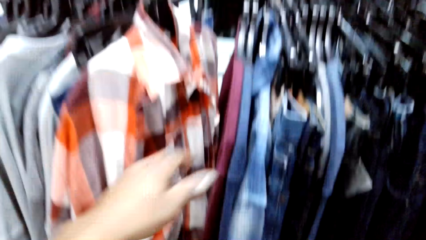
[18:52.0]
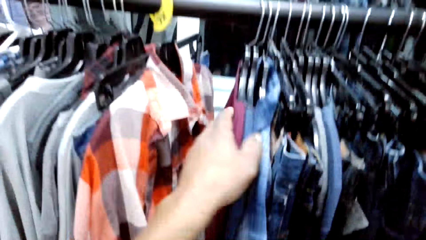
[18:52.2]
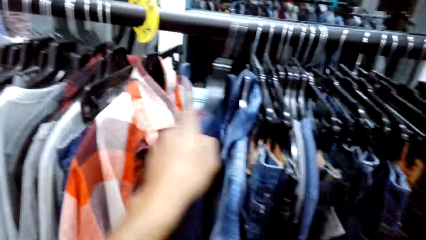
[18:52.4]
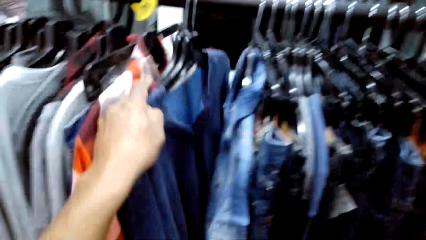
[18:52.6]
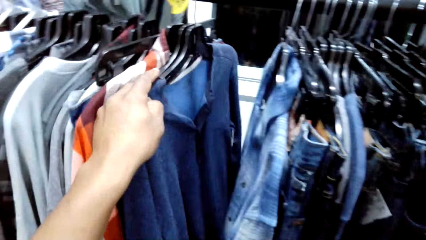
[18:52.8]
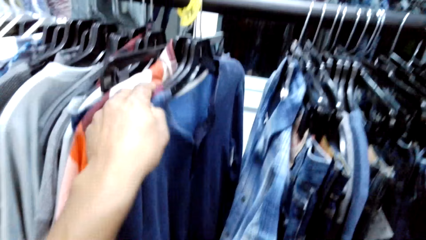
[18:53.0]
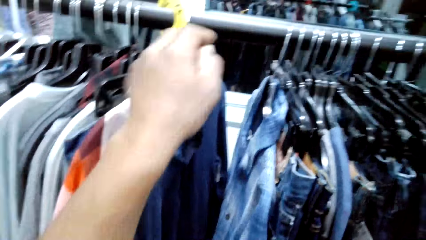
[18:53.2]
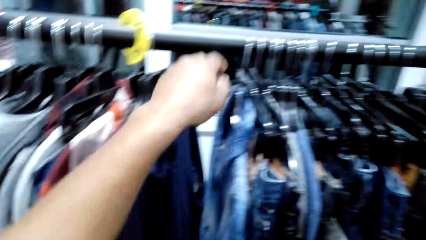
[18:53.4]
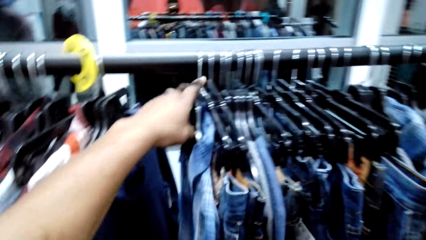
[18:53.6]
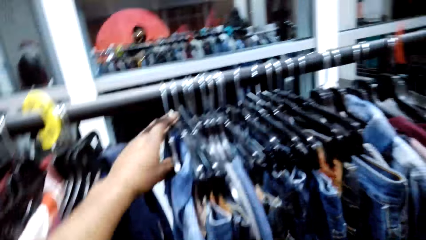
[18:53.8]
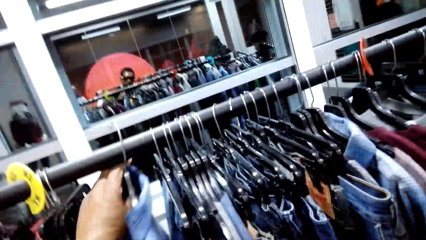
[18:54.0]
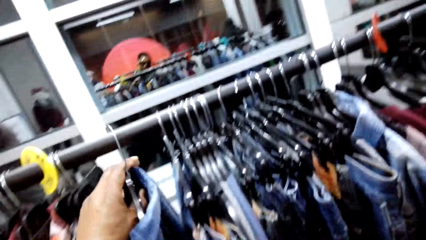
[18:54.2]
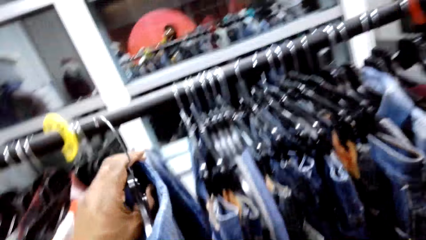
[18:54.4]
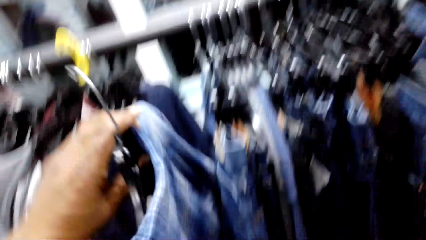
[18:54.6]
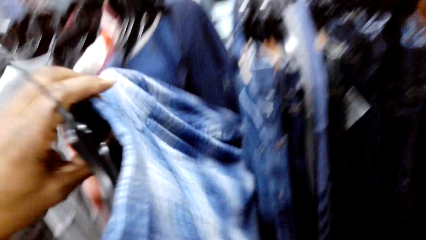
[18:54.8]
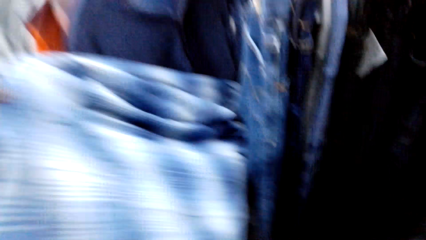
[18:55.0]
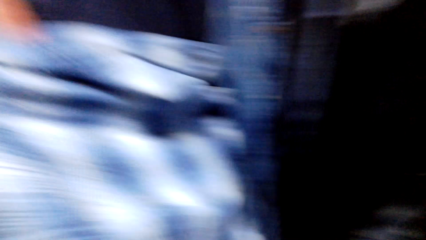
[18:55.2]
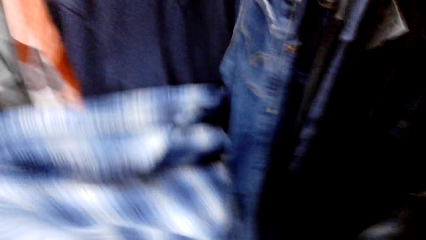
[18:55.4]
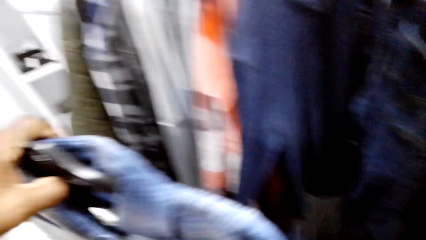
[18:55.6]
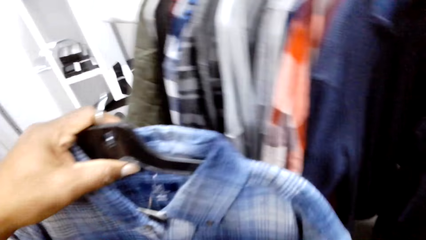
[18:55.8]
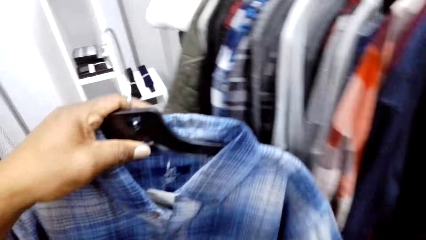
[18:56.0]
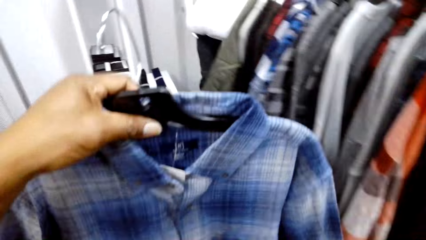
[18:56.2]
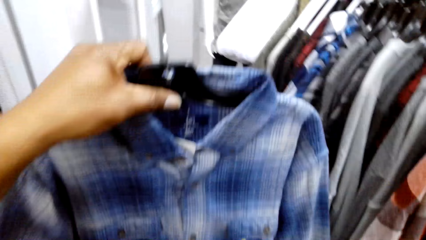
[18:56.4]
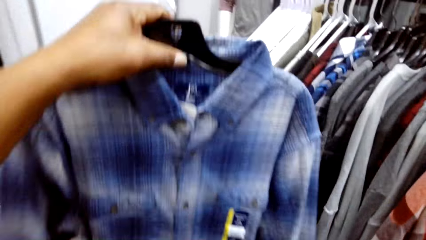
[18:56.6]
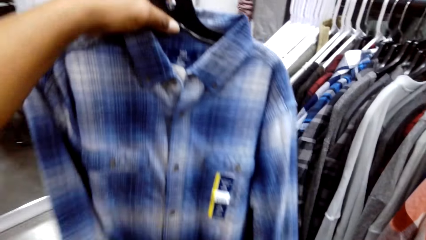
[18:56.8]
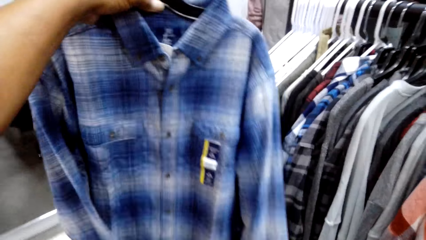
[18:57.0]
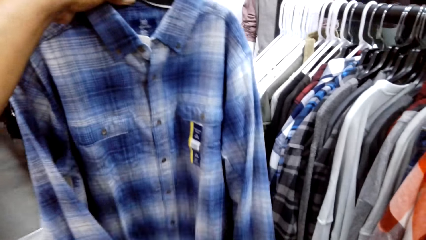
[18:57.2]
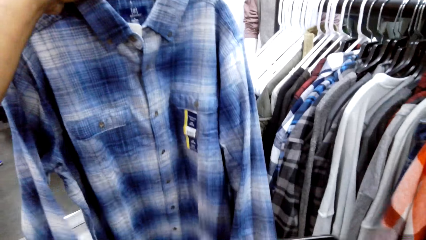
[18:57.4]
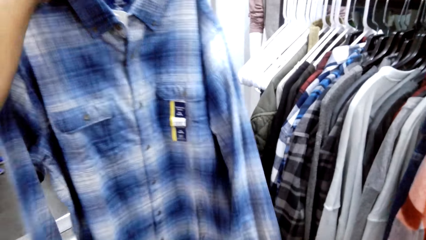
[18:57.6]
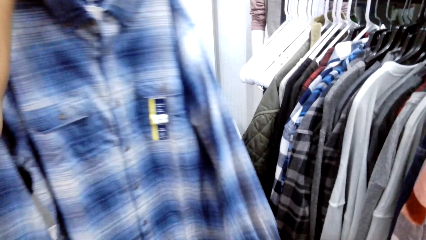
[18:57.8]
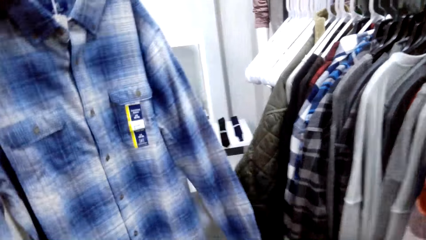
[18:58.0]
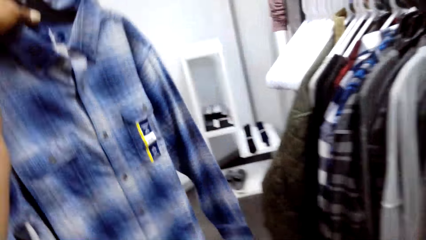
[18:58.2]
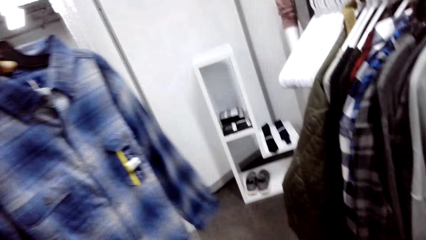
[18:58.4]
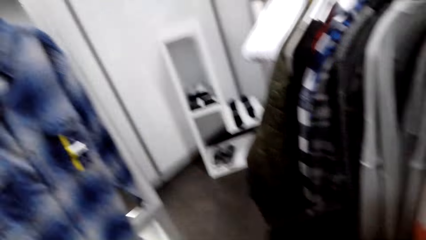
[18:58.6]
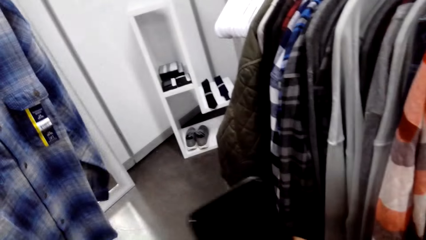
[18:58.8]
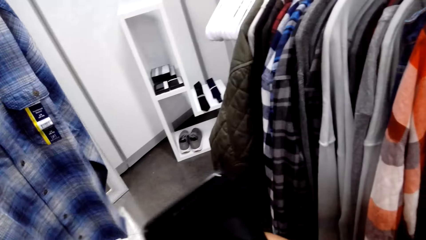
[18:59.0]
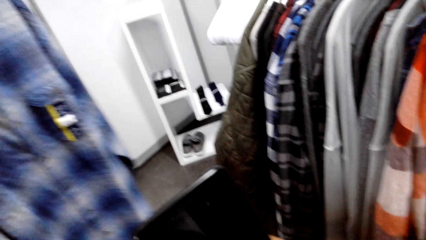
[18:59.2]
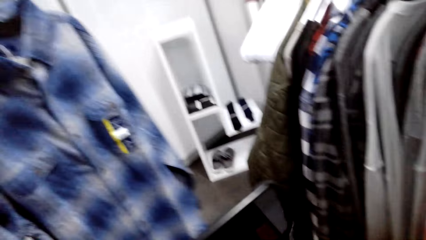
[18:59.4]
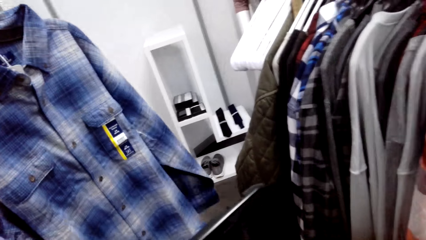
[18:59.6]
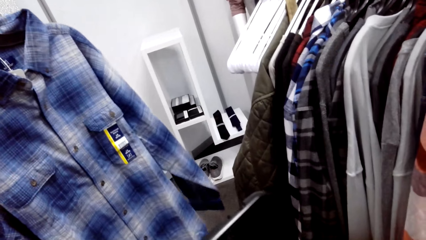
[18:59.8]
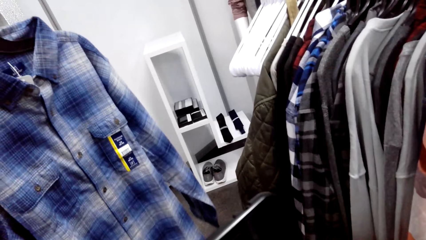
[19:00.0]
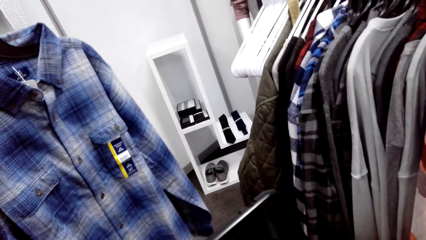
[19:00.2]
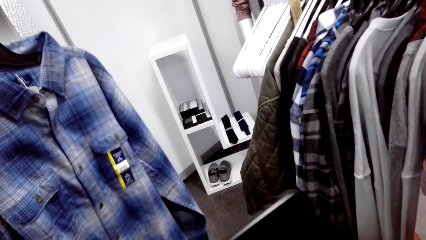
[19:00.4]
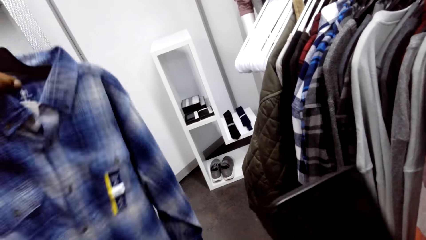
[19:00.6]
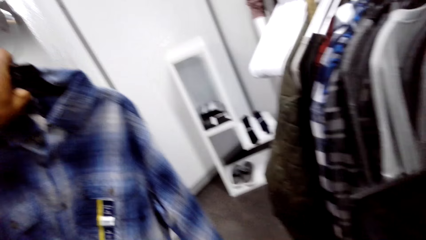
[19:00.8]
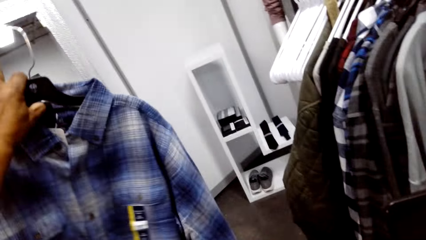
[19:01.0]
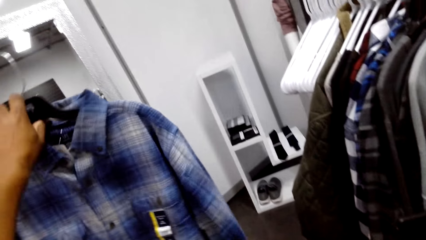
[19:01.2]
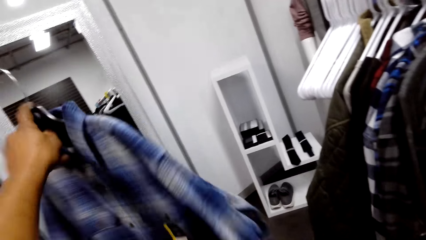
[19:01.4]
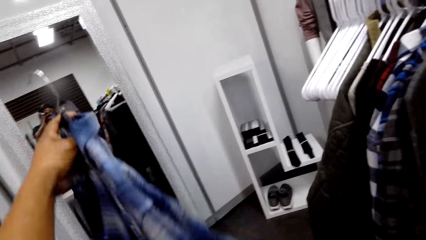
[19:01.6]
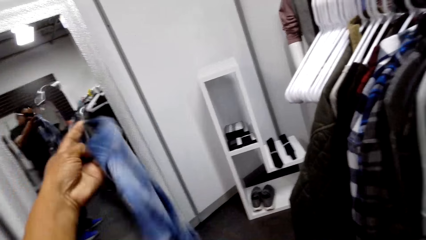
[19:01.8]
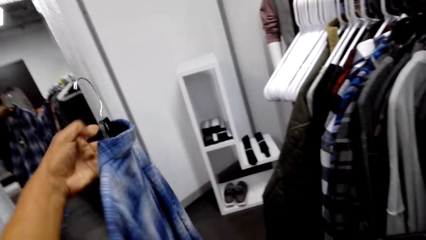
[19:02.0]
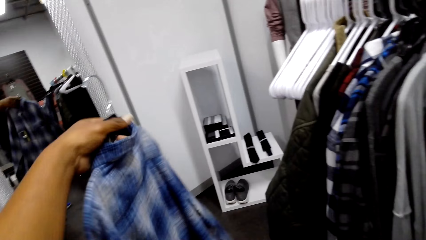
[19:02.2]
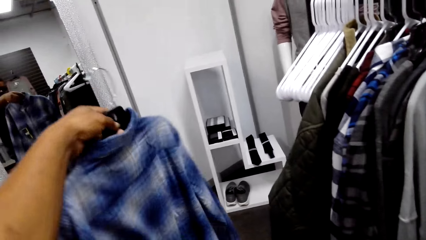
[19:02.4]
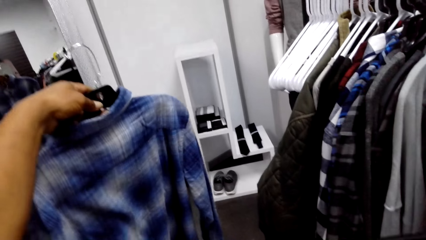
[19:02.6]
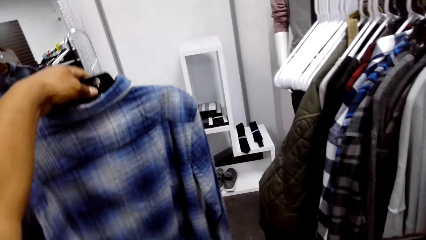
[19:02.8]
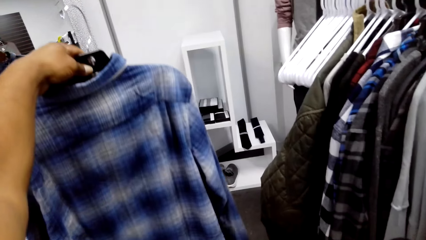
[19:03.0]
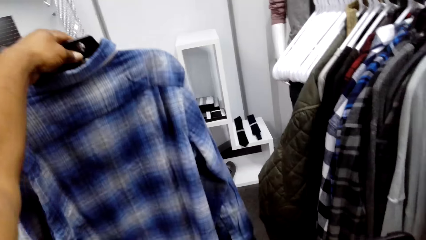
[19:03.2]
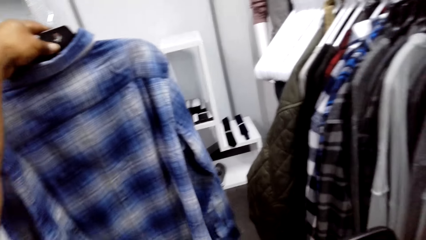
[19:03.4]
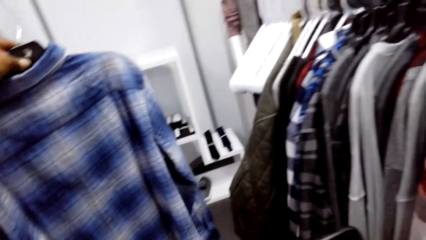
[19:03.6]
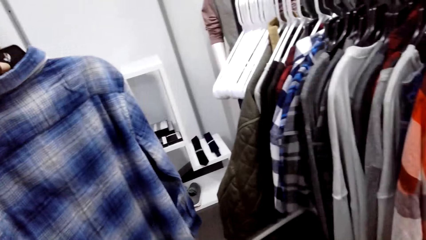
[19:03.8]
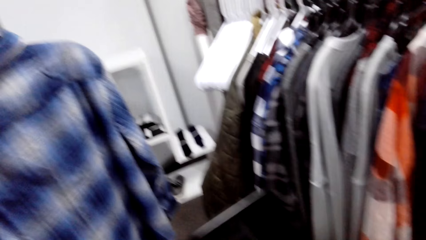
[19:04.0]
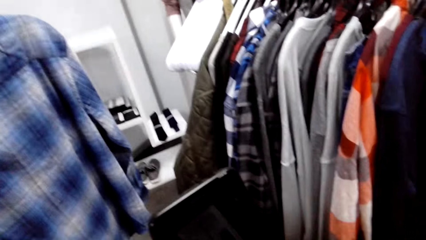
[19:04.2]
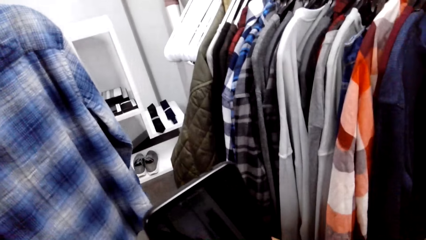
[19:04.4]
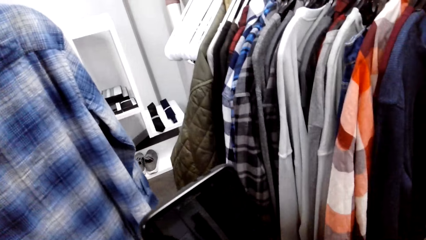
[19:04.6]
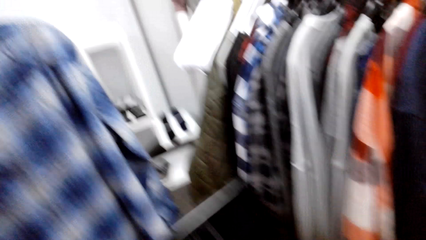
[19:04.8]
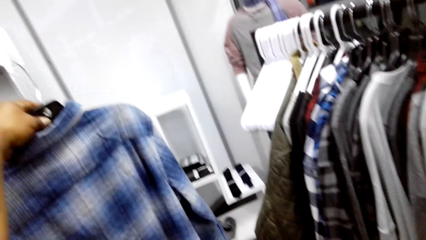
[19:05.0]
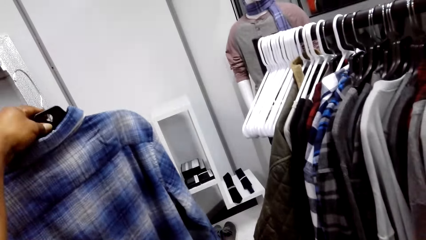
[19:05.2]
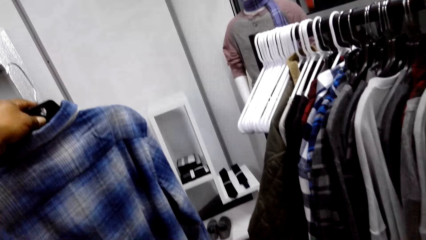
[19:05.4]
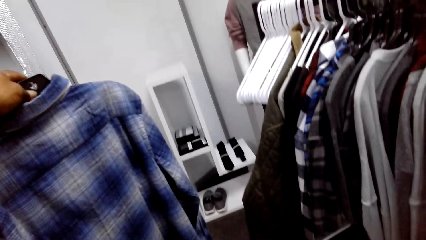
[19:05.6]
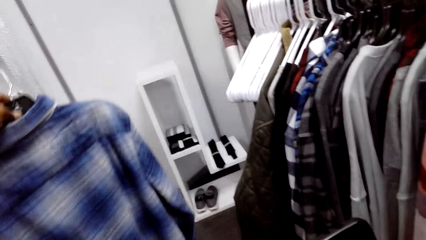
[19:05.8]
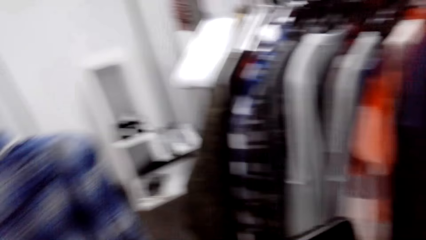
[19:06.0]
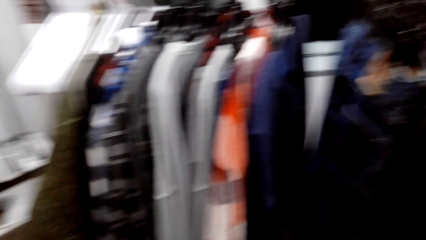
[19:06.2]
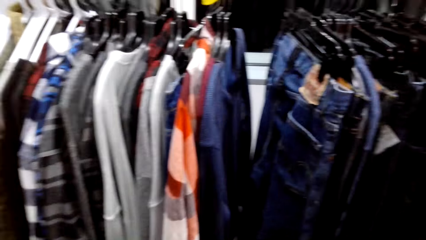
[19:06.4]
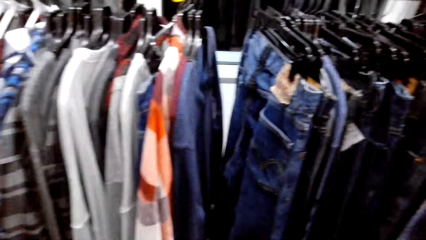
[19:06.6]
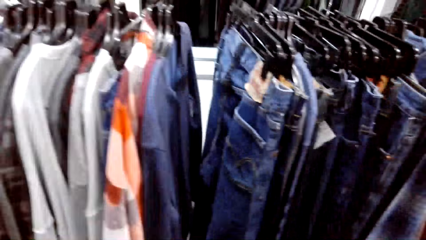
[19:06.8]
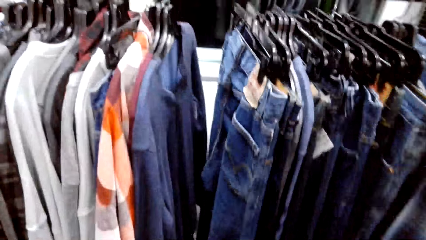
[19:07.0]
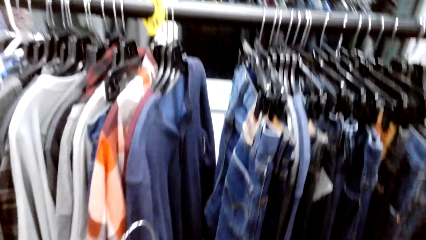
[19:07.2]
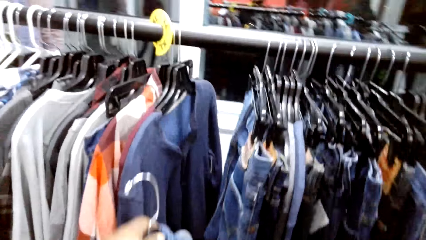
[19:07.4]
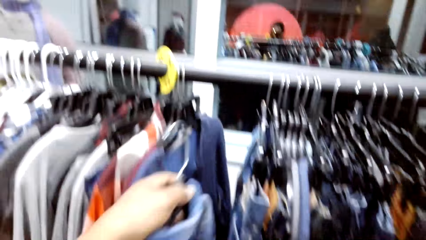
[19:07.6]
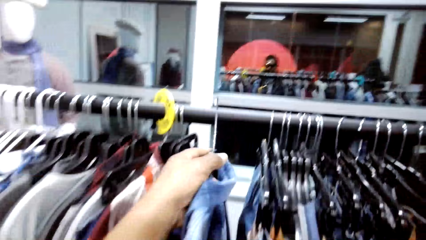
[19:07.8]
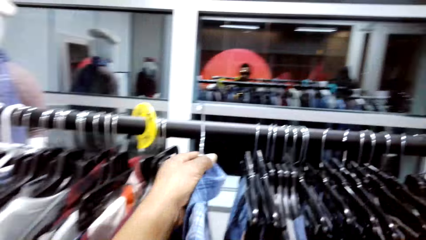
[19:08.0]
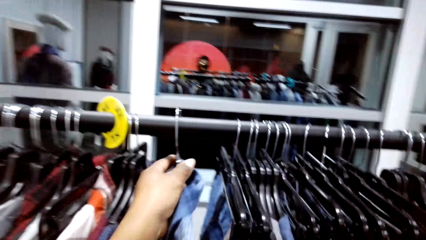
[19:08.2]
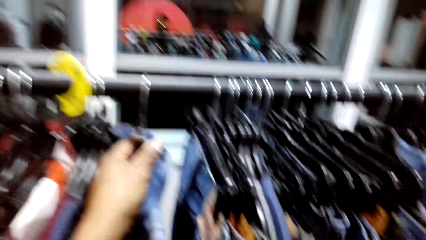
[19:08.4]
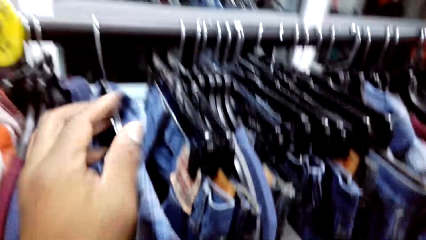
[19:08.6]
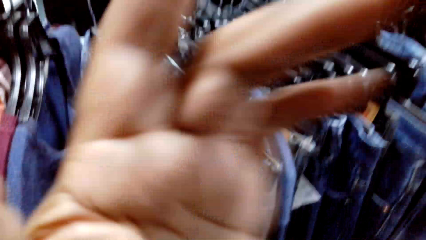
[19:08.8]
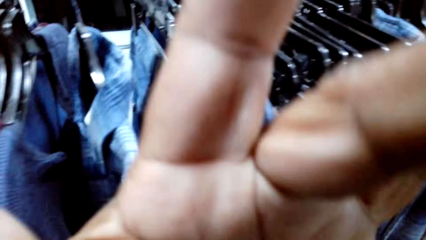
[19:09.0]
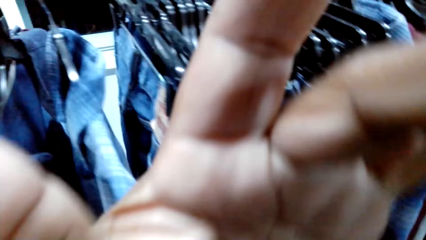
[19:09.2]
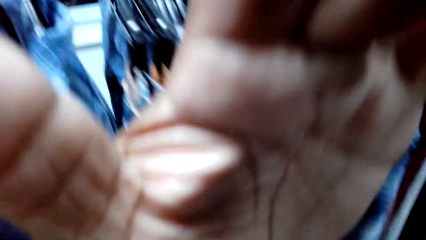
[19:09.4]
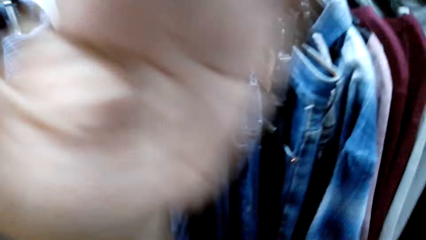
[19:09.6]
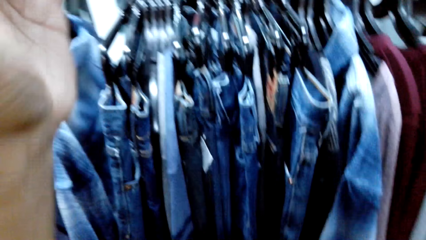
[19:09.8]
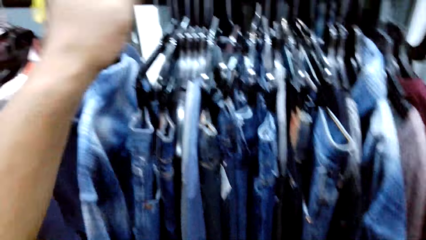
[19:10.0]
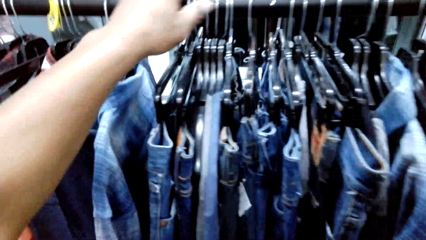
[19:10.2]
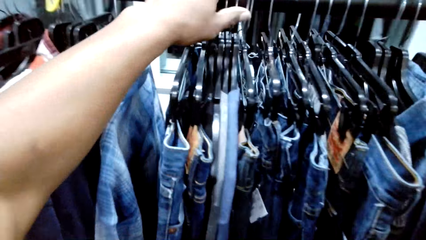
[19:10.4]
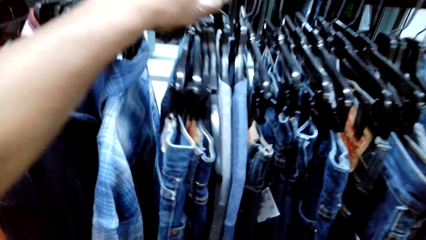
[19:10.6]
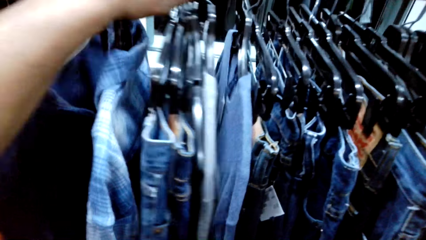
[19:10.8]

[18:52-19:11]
The camera wearer moves the sweatshirts. They remove the flannel shirt from the clothes rack. They check the flannel shirt. They check it again. They take a photo of the flannel shirt. They put the flannel shirt back on the clothes rack.
